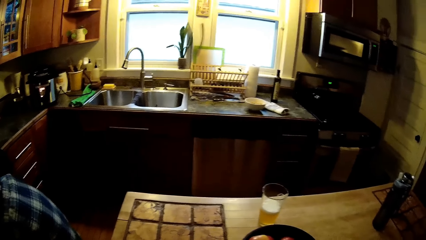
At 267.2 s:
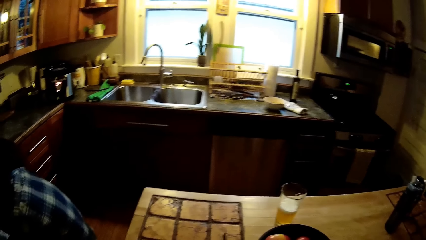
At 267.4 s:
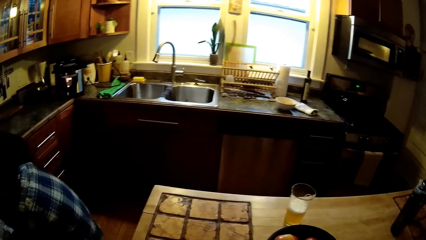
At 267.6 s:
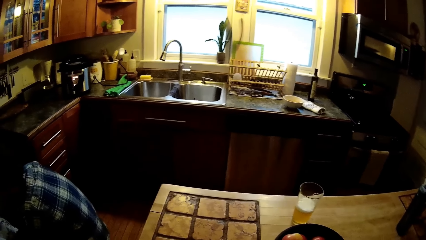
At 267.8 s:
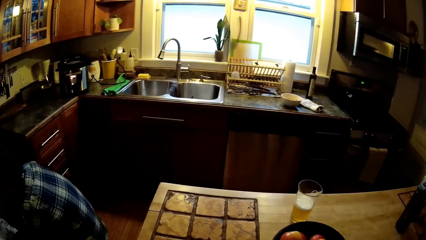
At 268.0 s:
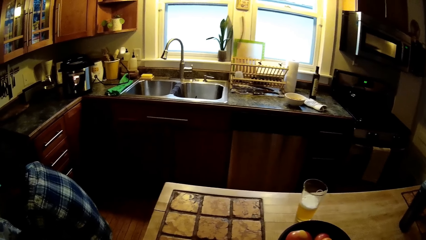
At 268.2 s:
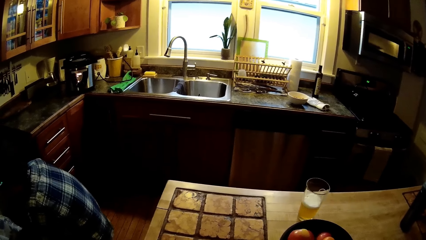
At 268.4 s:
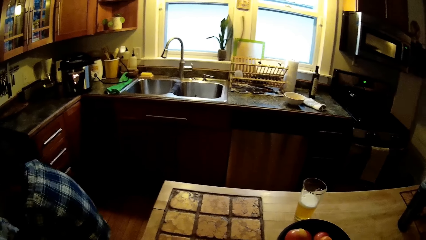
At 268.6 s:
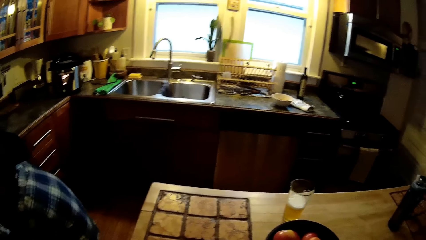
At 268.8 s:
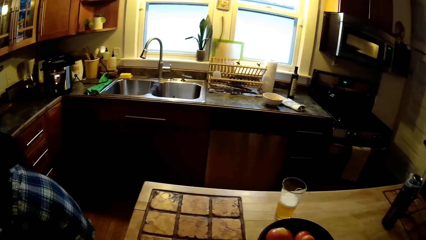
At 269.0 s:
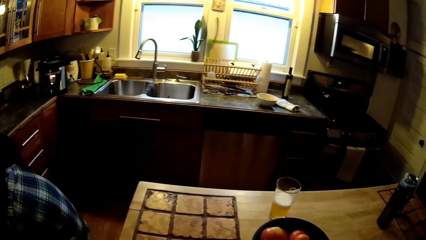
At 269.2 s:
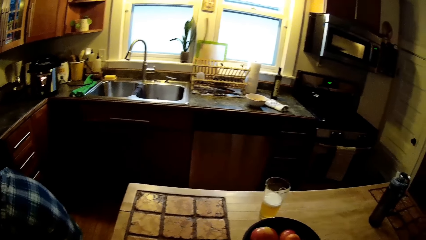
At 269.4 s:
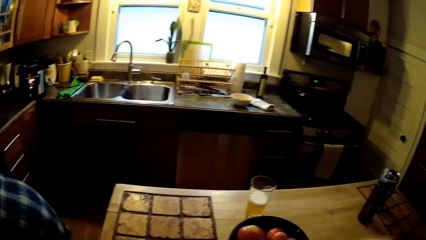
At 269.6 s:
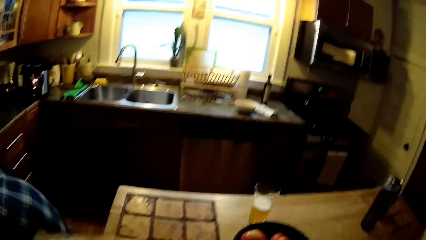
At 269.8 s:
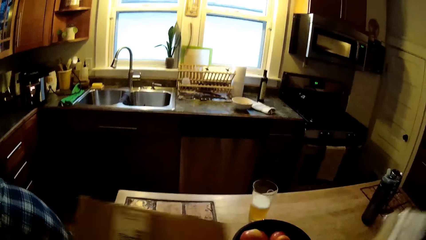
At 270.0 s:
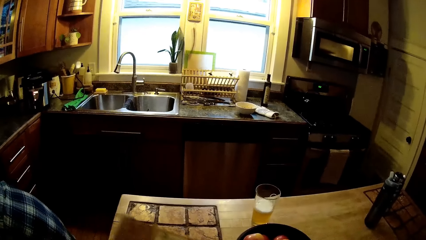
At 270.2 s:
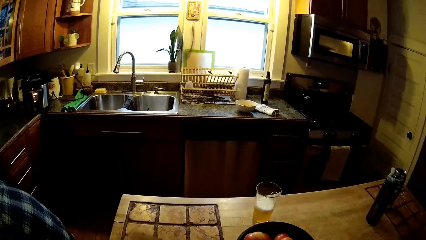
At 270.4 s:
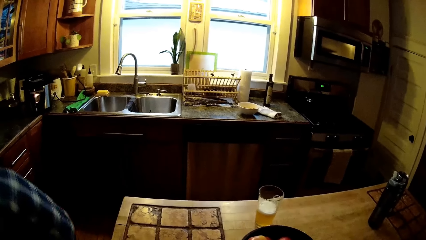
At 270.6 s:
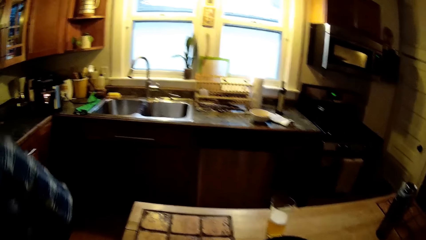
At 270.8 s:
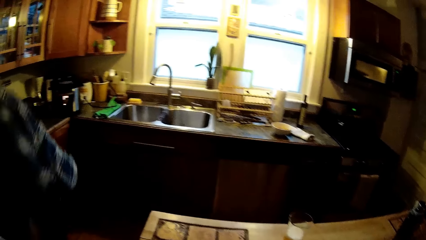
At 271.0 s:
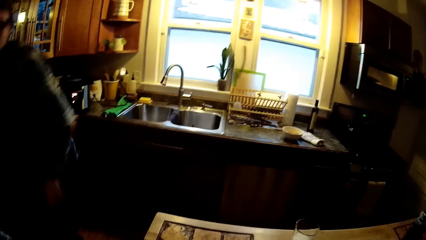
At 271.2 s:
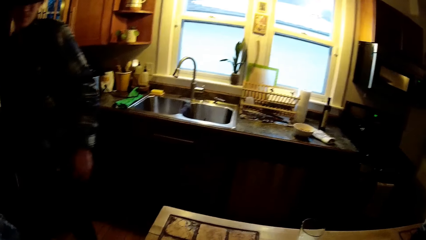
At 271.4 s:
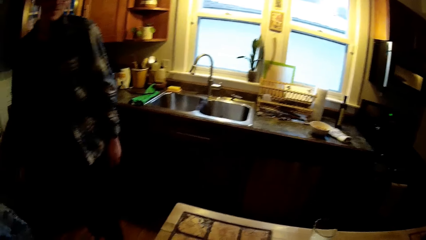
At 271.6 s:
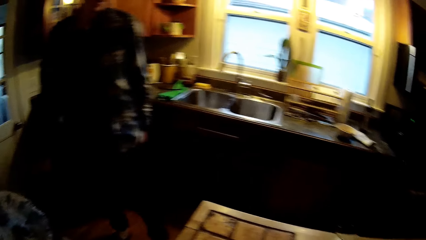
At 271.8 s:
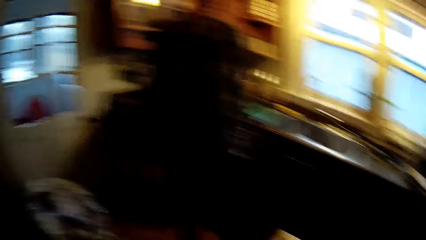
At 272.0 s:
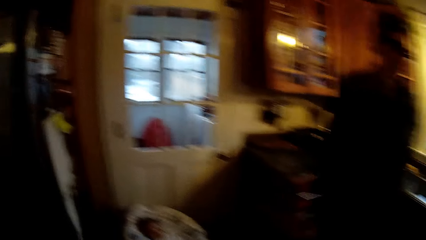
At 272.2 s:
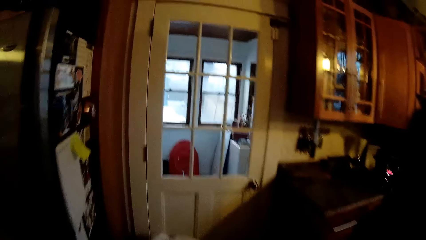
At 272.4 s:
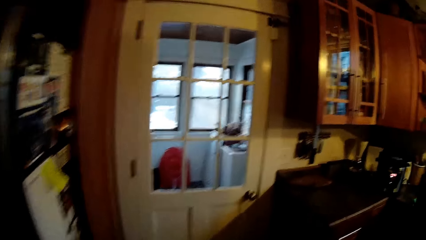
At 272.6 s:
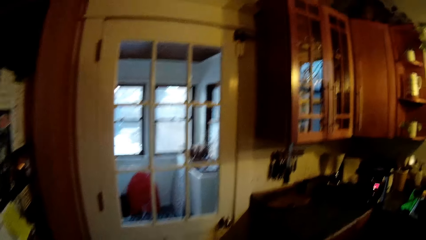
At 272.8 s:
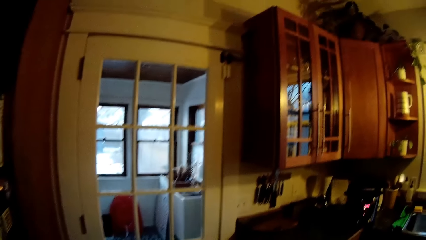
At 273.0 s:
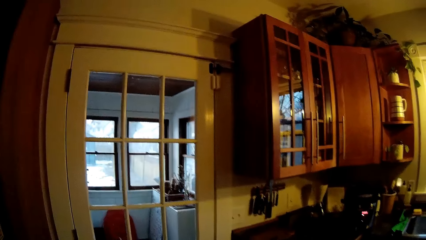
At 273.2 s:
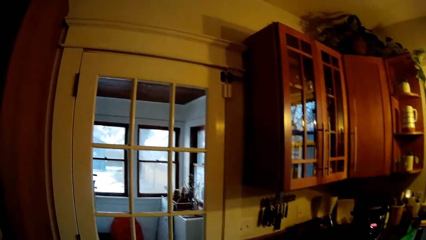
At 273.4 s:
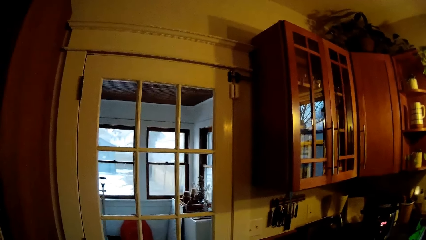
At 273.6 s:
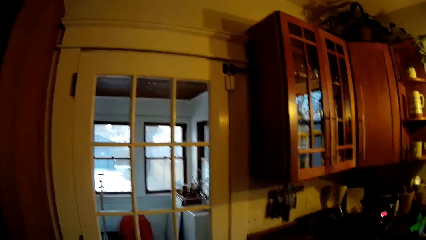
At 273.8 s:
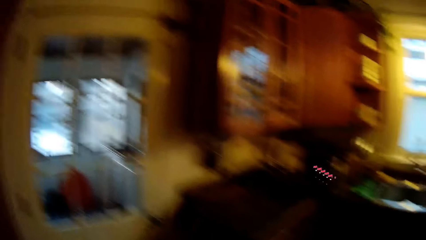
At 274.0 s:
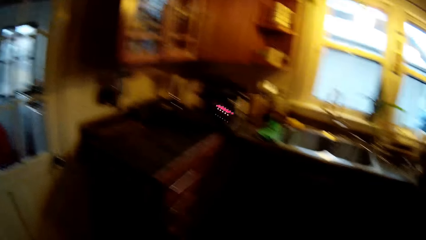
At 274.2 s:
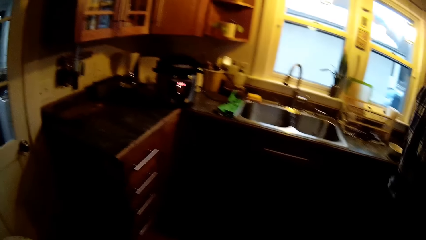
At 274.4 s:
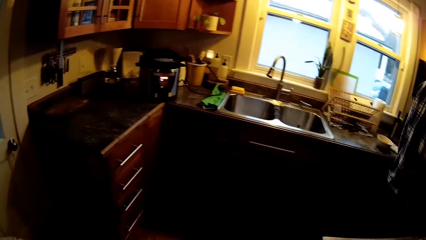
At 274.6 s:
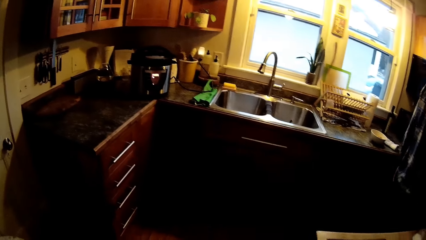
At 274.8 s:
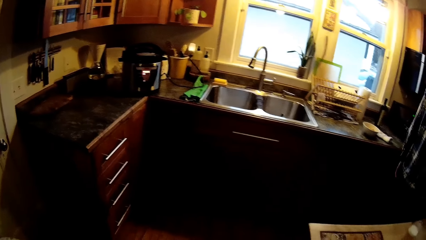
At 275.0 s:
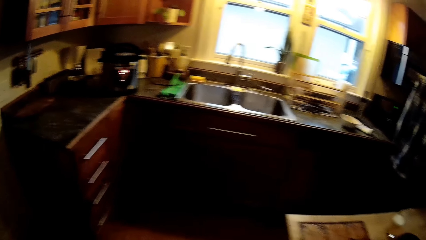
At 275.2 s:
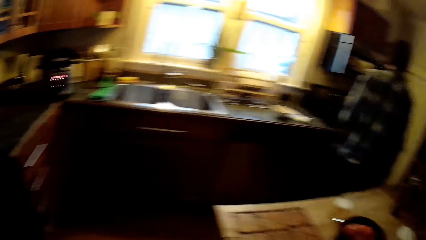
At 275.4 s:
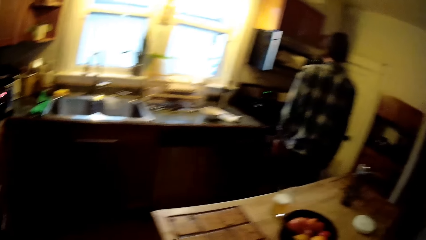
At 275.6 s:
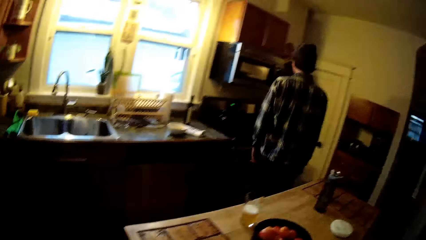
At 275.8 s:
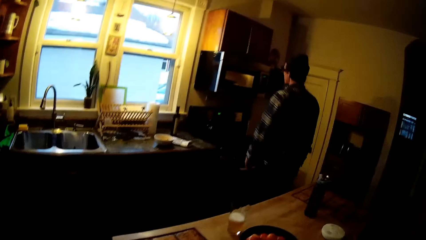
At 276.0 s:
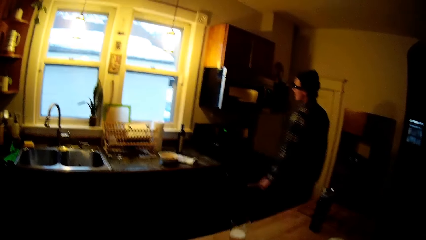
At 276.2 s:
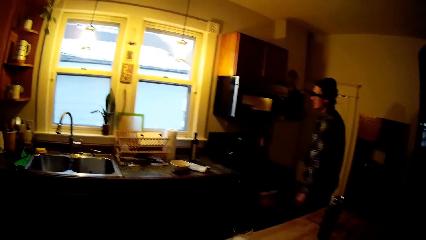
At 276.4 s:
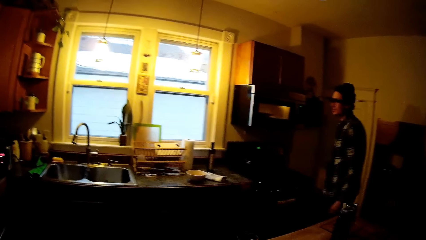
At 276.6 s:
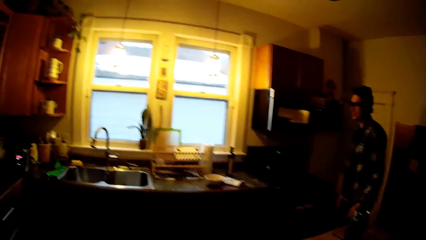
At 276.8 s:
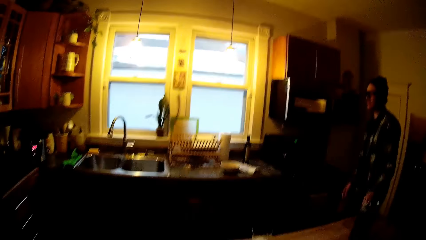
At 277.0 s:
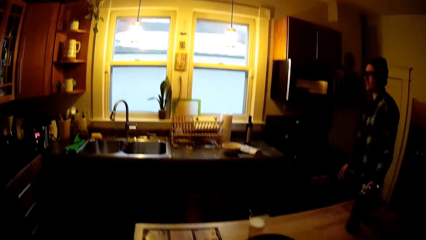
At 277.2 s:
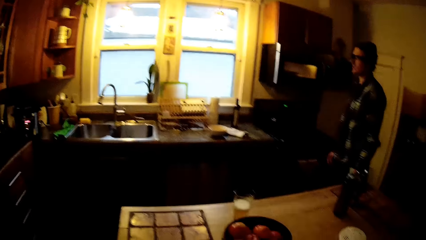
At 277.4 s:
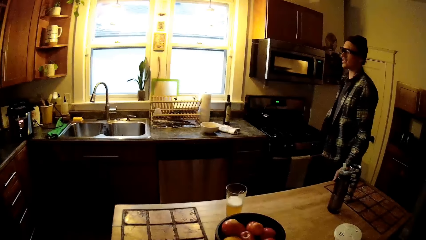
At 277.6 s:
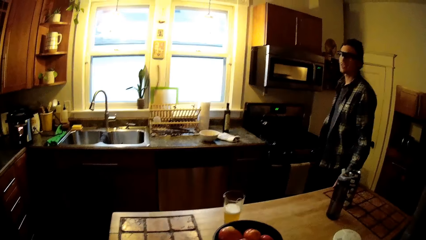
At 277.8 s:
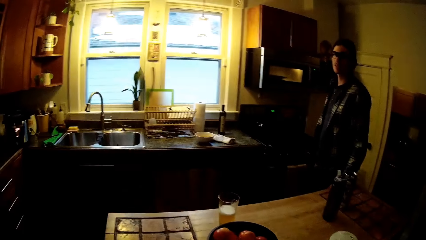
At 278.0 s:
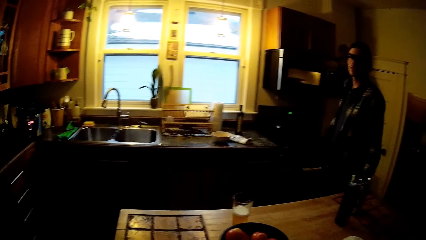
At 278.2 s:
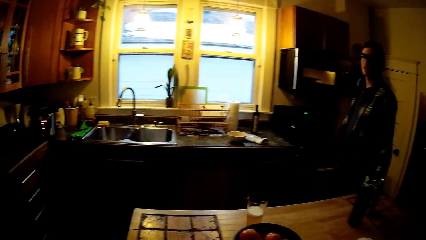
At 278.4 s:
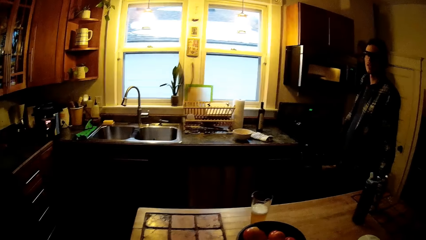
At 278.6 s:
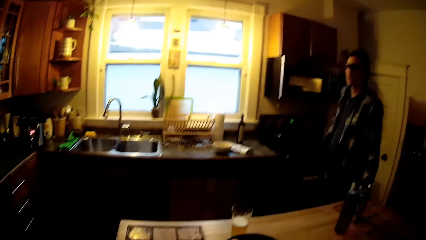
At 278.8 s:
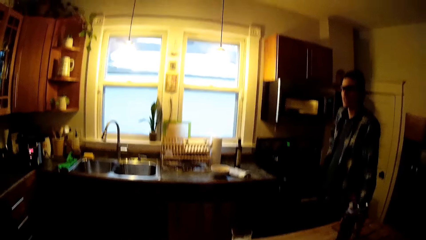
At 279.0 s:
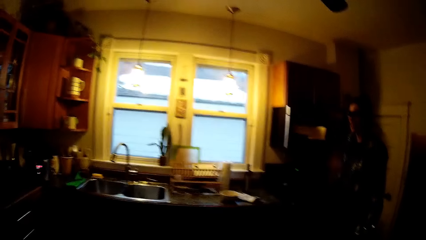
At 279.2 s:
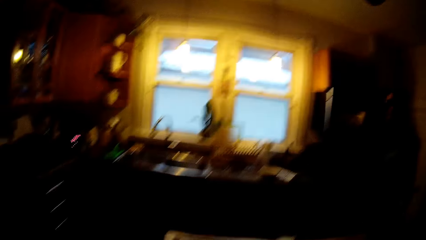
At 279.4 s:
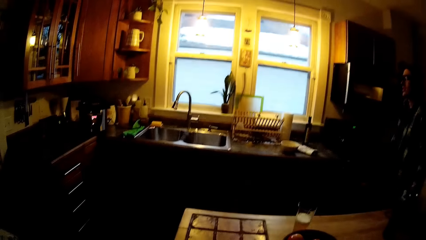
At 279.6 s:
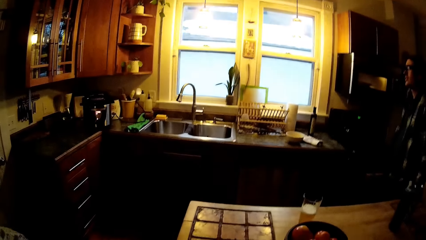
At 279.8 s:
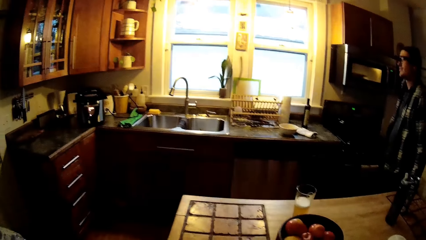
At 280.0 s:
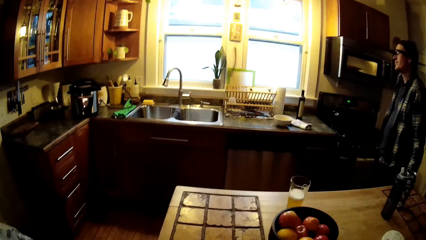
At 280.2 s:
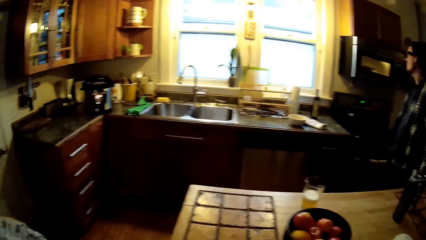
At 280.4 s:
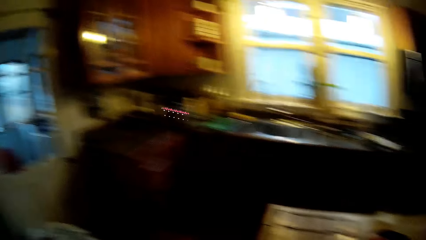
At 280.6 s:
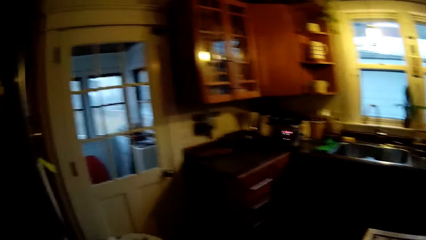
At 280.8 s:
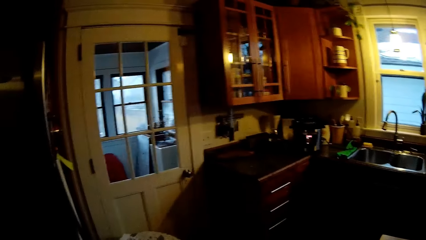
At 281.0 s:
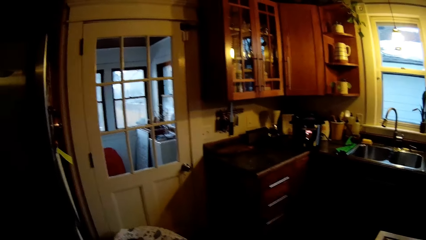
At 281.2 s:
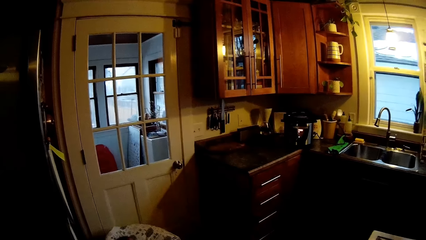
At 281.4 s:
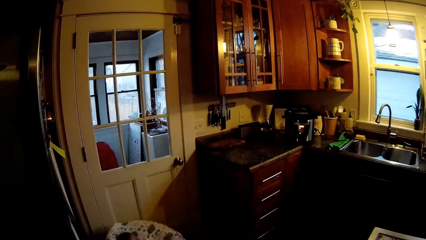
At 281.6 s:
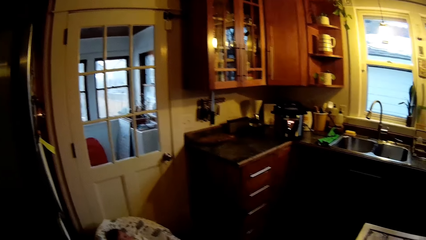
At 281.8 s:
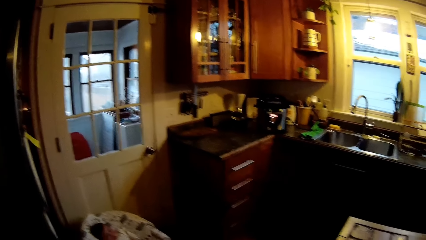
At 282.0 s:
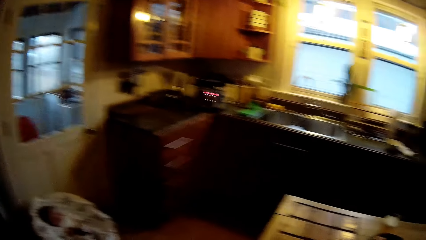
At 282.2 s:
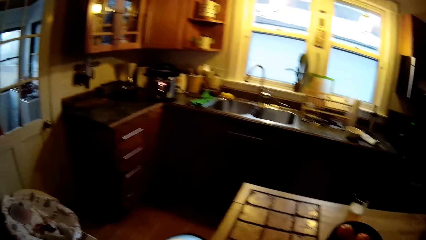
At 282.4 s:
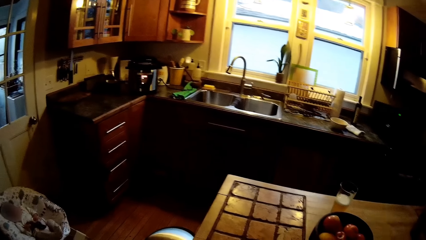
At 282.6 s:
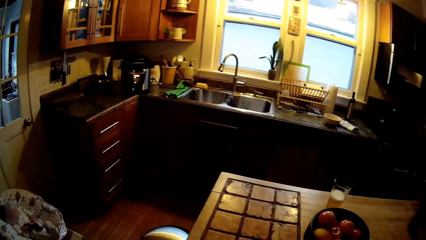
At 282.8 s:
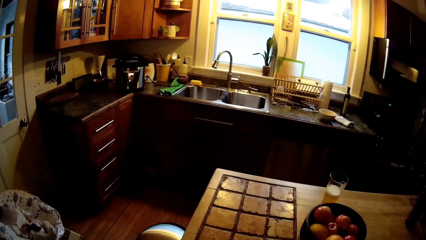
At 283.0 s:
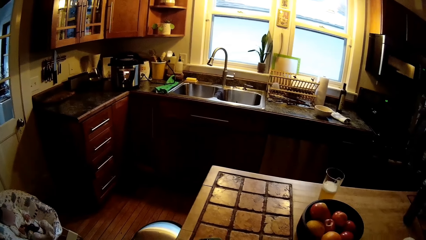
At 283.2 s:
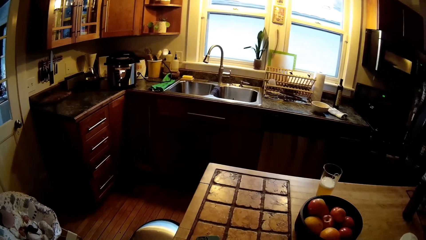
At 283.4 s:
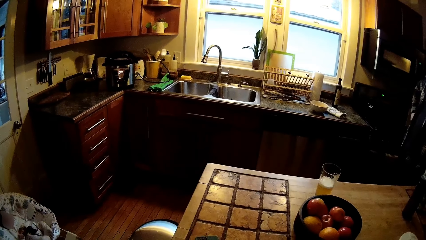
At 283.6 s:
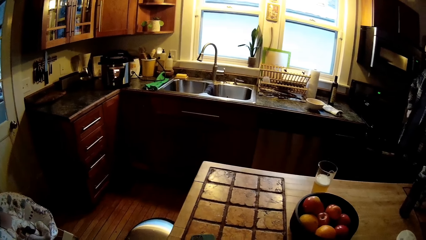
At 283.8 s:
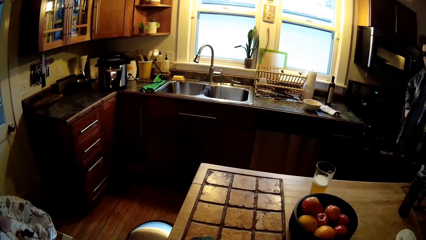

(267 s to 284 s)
The man walks towards the sink. The camera wearer interacts with the man.
